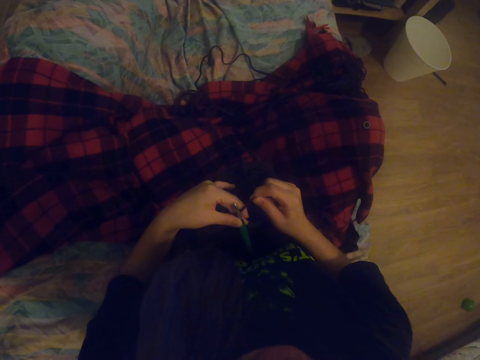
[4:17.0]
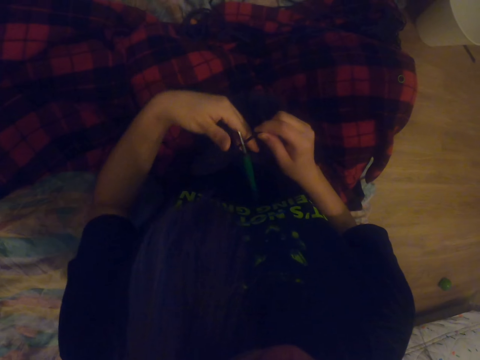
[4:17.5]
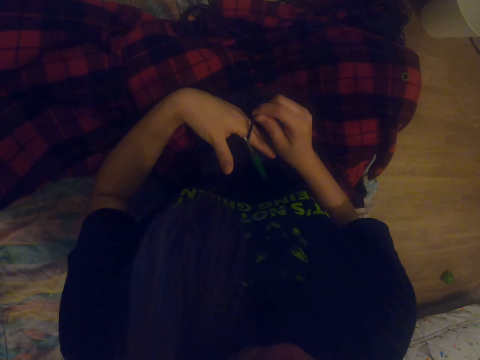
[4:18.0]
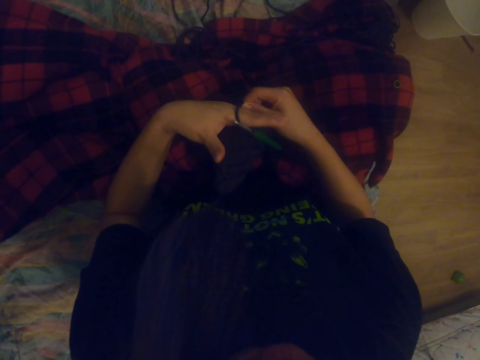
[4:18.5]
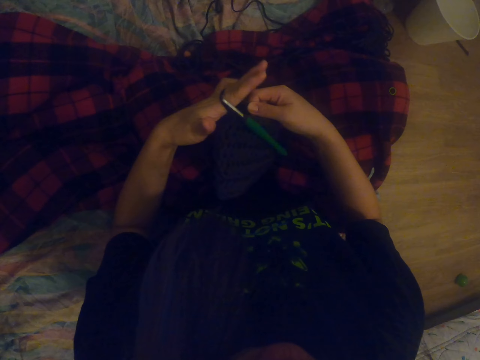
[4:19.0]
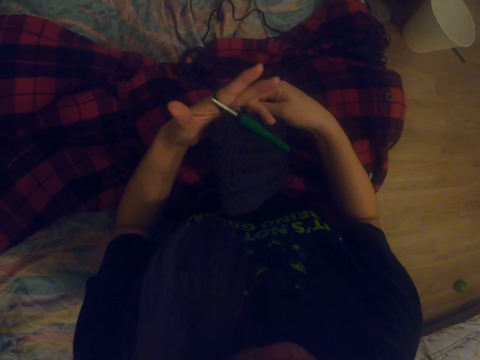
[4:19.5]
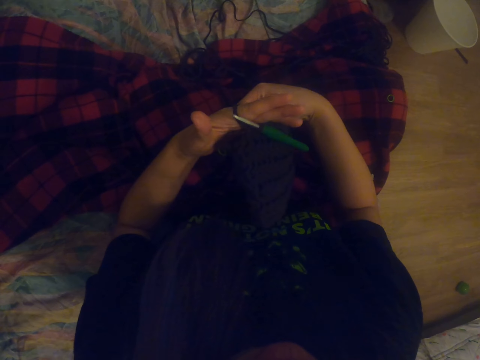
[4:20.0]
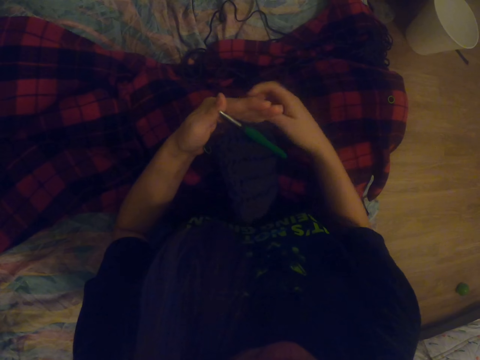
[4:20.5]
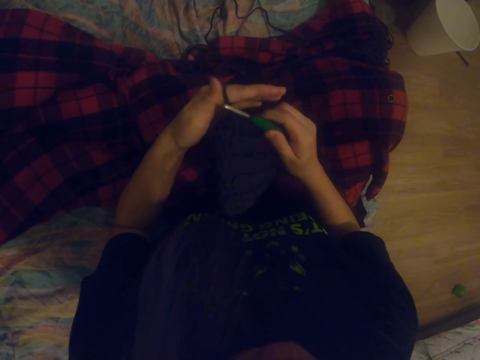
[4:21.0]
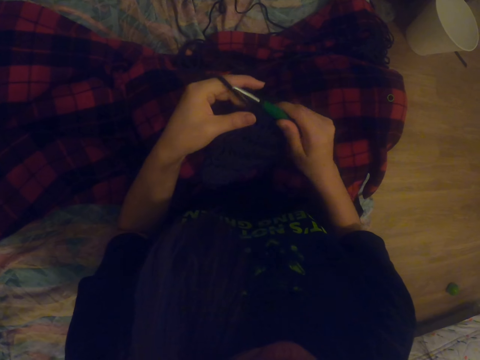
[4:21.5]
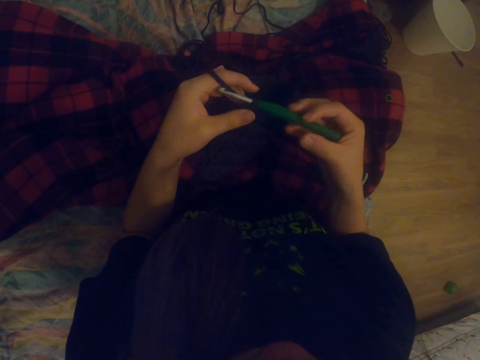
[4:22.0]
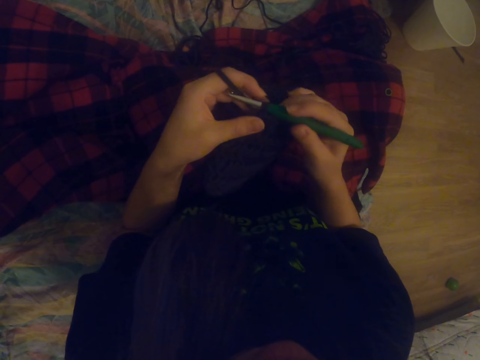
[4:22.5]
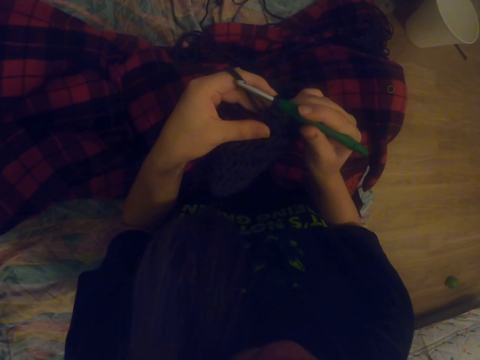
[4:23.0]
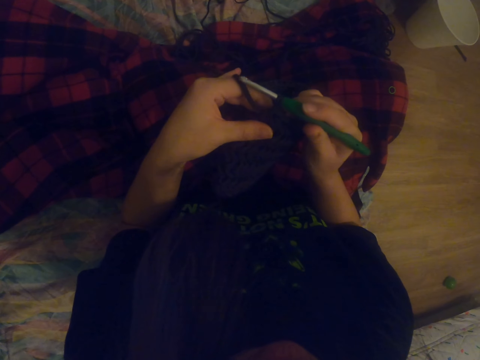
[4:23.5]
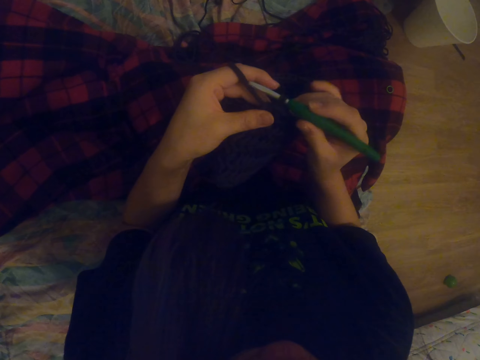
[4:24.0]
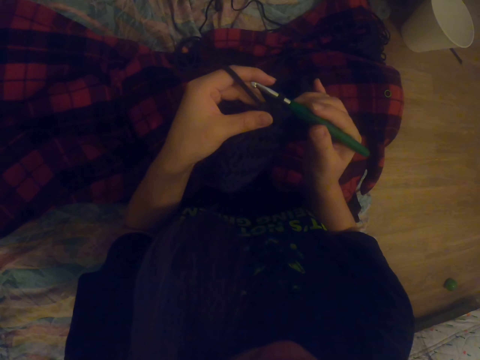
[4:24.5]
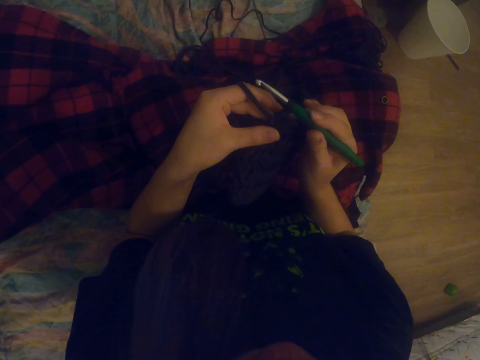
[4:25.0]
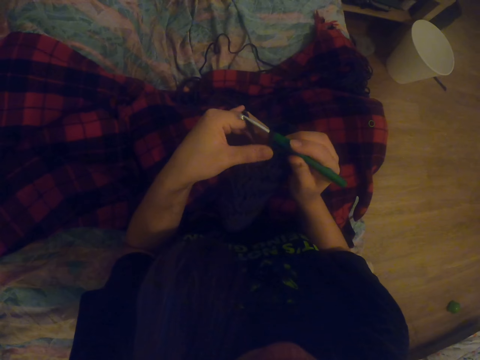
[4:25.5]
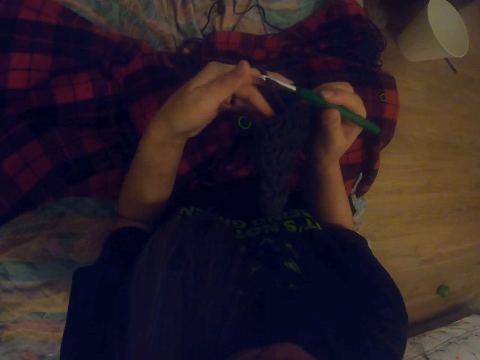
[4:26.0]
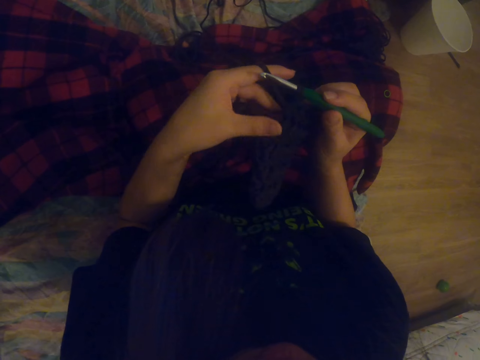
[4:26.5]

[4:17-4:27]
The camera wearer knits the bag. They hold the knitting needle.

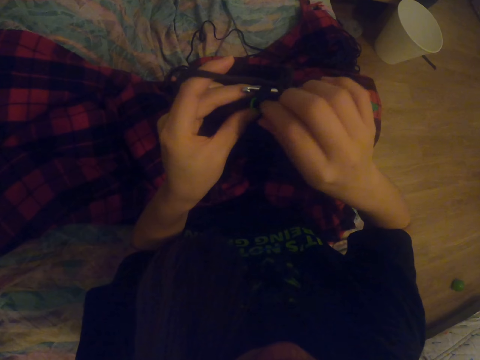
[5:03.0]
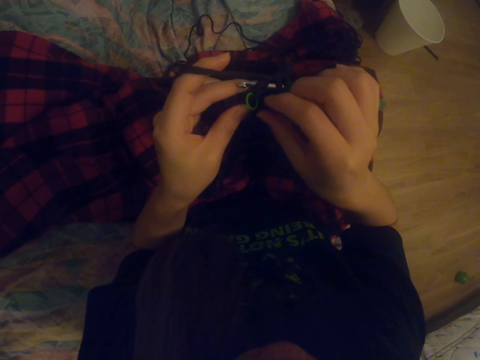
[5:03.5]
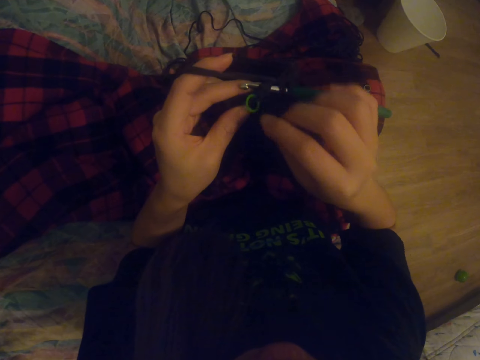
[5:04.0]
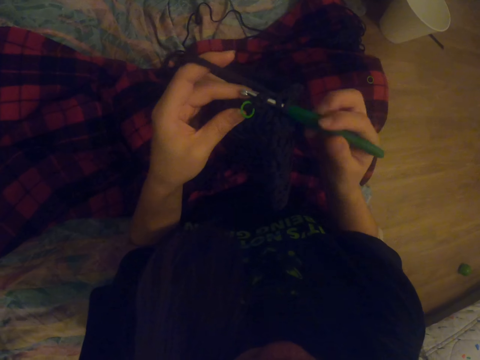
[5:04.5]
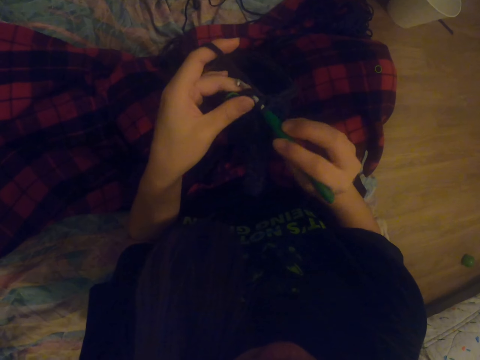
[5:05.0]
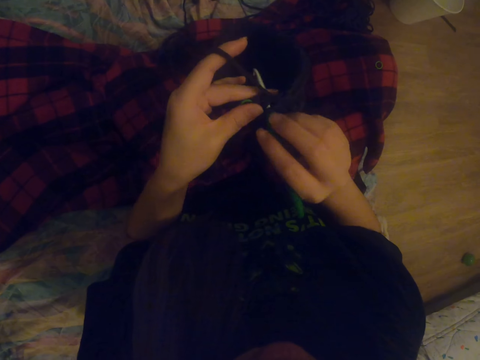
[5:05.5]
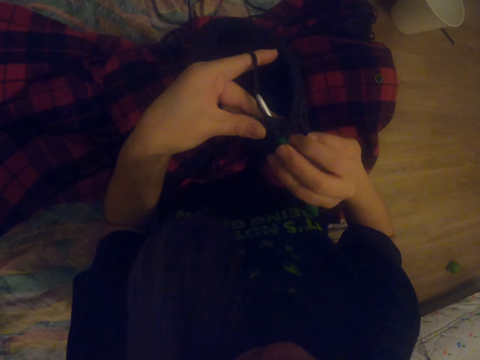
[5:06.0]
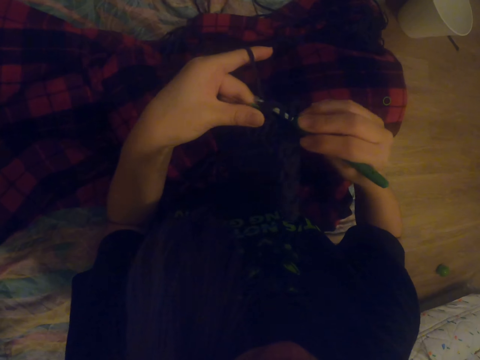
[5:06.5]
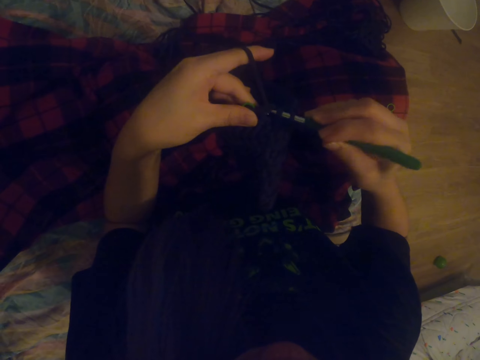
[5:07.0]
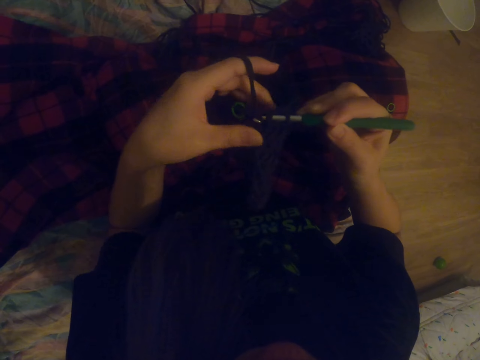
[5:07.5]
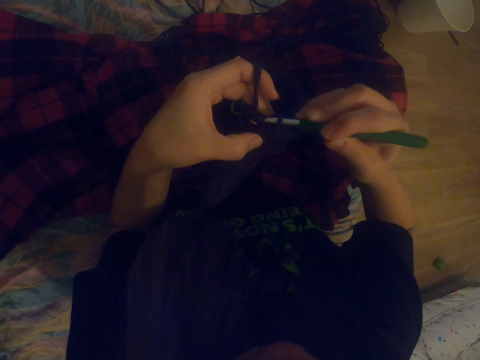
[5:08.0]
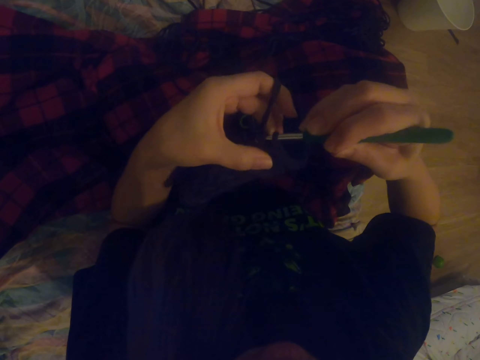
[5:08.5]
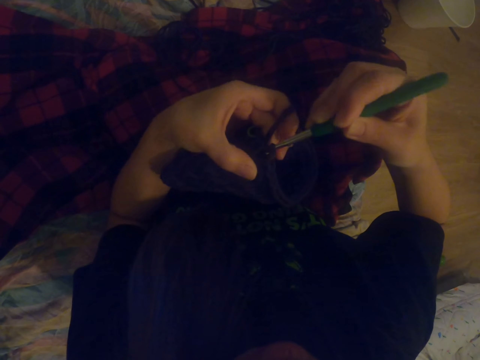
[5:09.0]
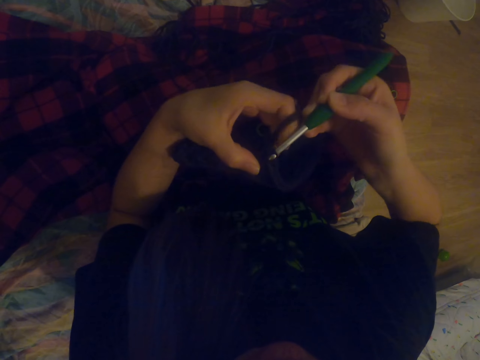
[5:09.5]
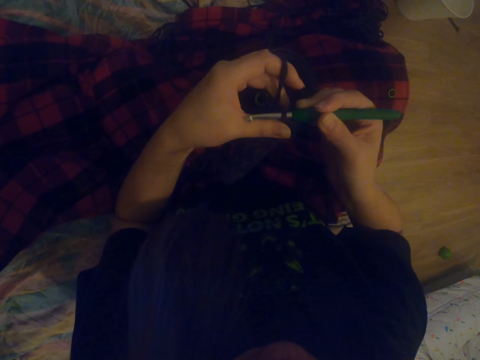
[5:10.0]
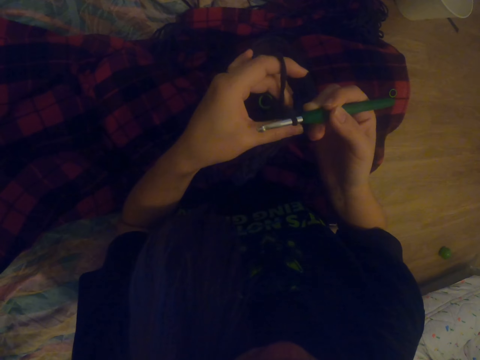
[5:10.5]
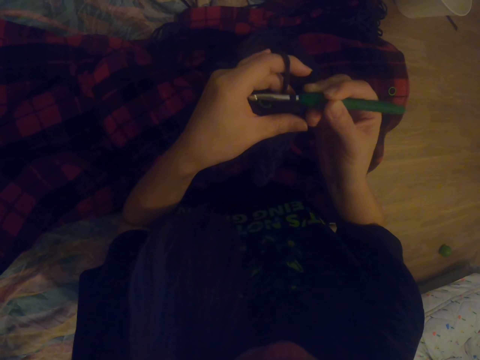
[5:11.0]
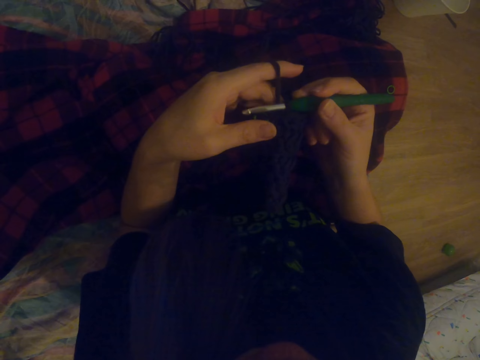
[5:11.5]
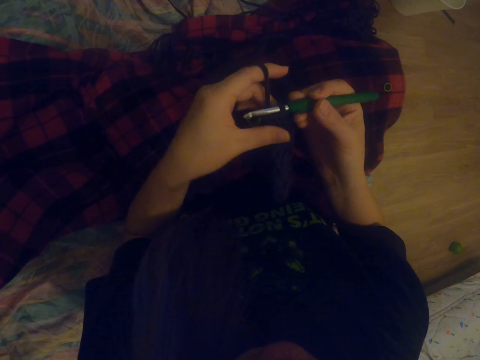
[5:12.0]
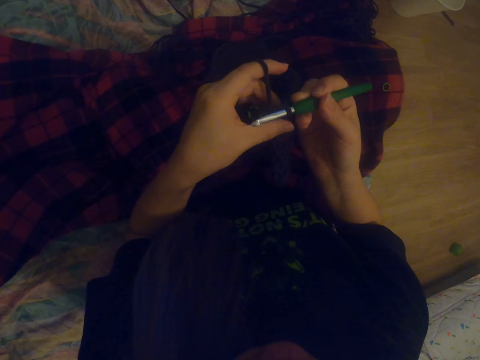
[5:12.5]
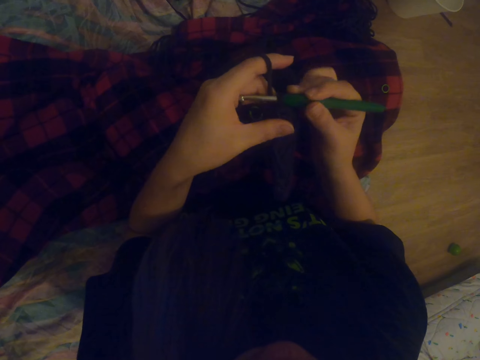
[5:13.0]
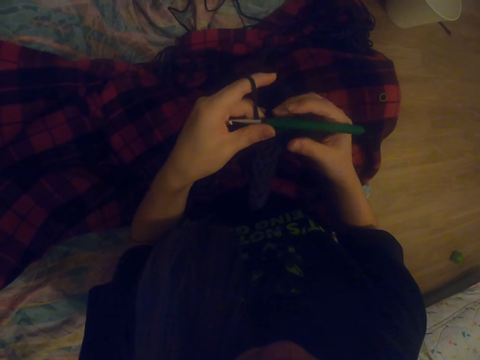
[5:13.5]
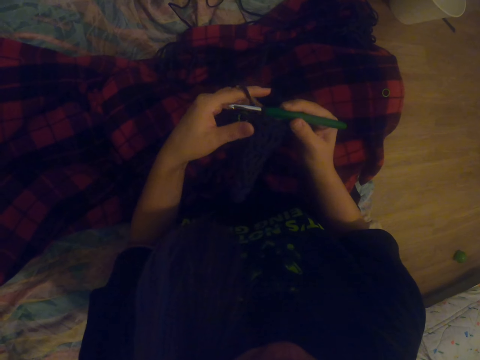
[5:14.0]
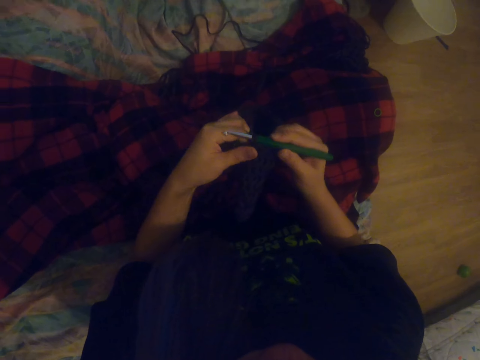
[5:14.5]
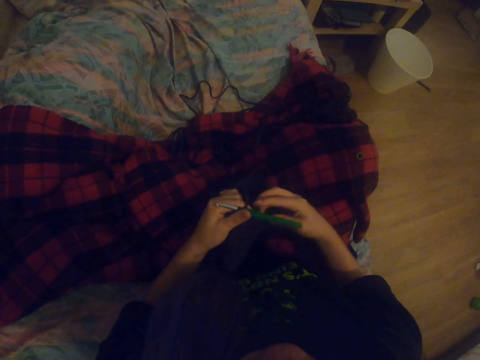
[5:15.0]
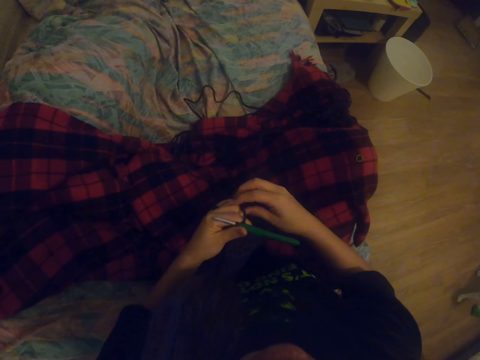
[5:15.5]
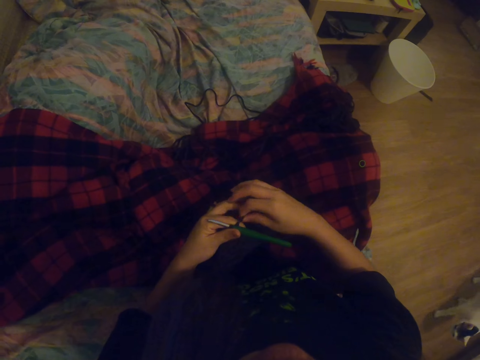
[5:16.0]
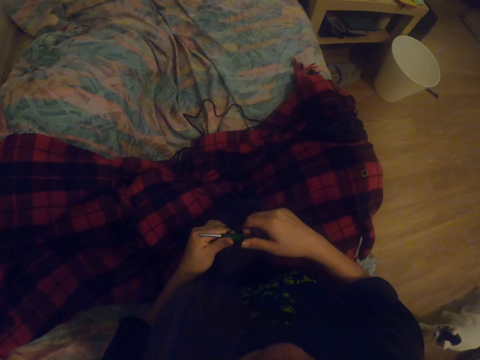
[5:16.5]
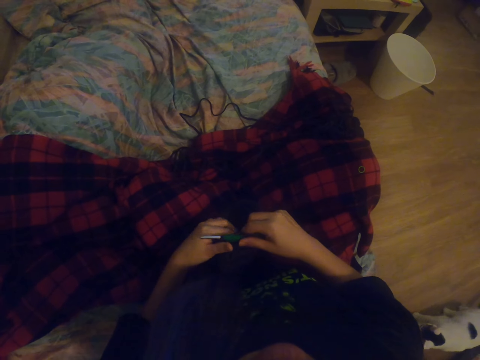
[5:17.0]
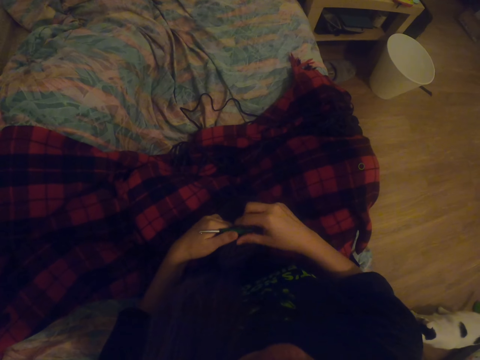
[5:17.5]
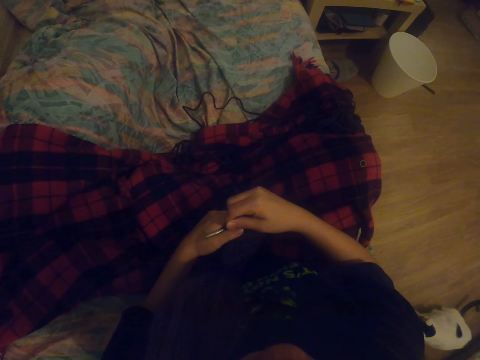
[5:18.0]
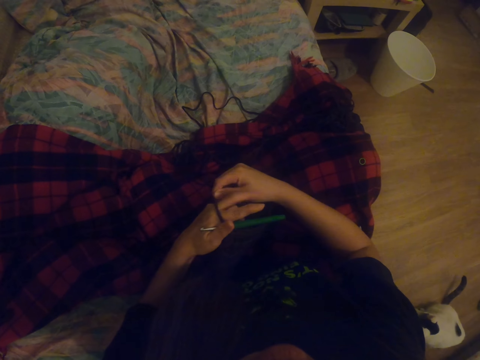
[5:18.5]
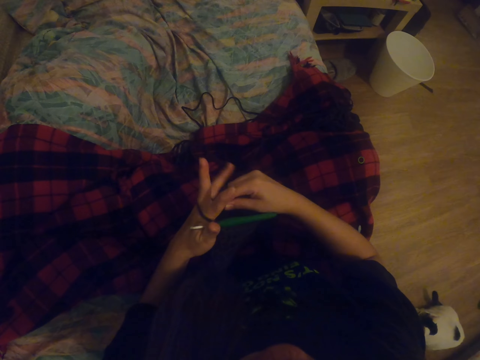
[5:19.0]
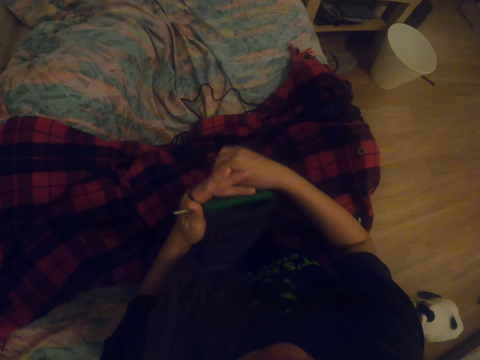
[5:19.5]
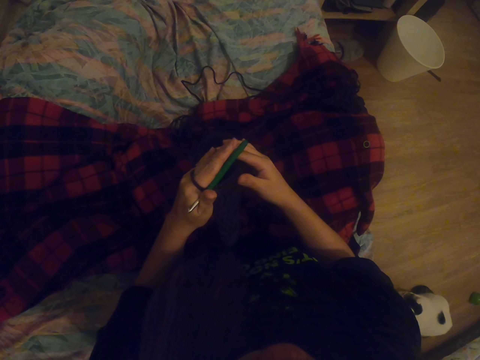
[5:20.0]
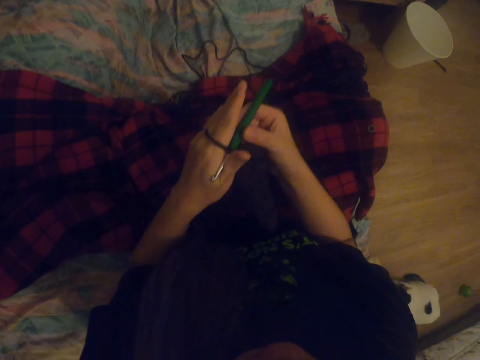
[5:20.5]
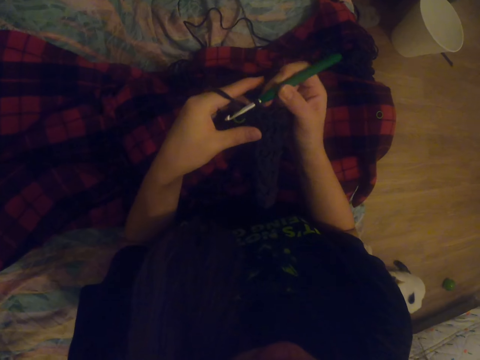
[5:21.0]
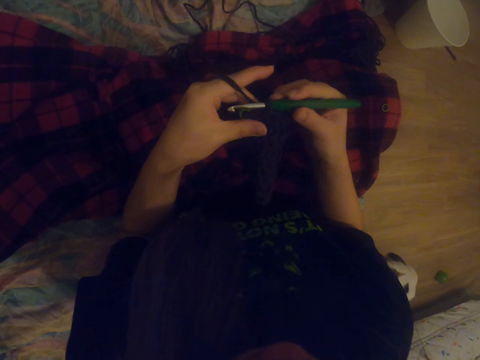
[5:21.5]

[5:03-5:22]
The camera wearer holds the crochet with the right hand. They knit the fabric. They roll the thread on the crochet. They look around. They pull the thread with the right hand. They knit the fabric. They roll the thread on the left hand.
